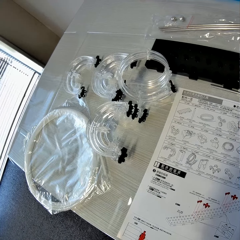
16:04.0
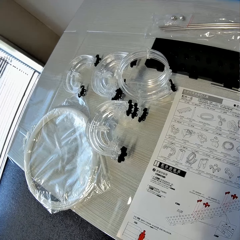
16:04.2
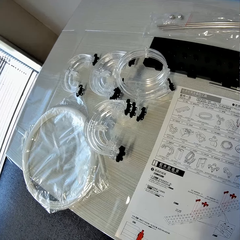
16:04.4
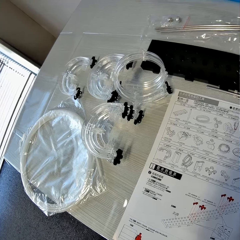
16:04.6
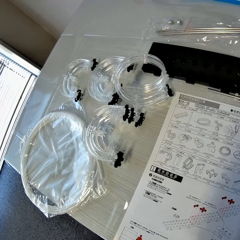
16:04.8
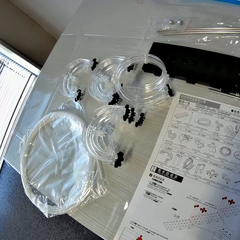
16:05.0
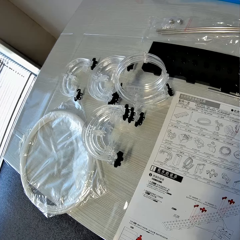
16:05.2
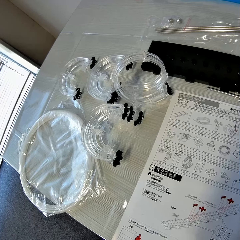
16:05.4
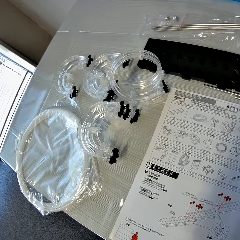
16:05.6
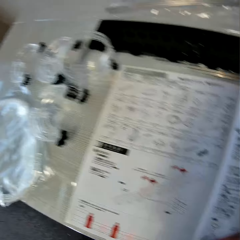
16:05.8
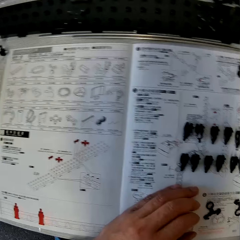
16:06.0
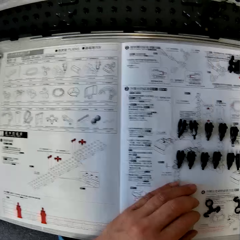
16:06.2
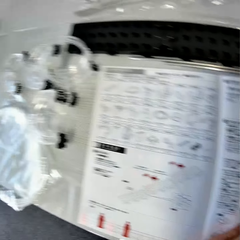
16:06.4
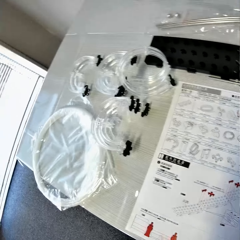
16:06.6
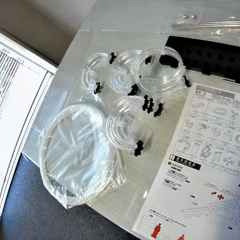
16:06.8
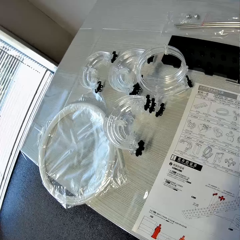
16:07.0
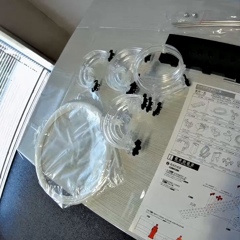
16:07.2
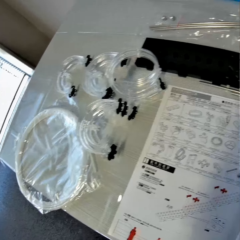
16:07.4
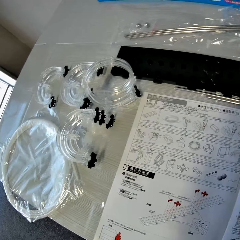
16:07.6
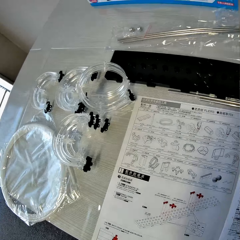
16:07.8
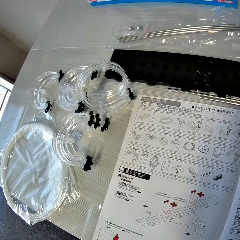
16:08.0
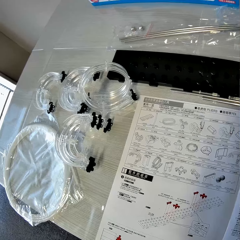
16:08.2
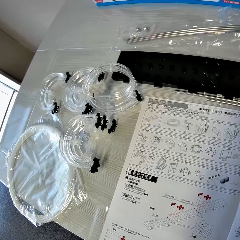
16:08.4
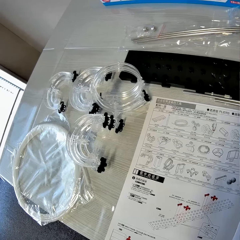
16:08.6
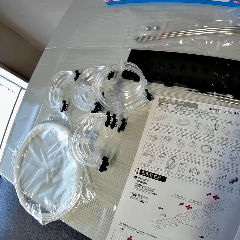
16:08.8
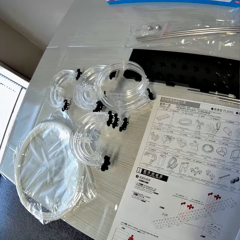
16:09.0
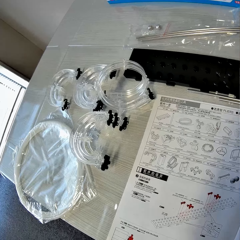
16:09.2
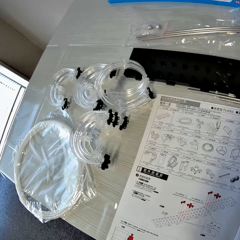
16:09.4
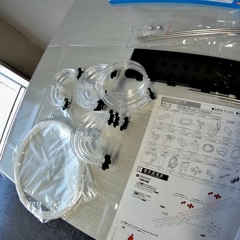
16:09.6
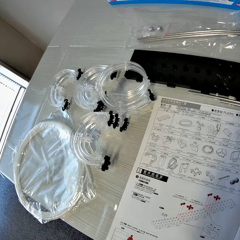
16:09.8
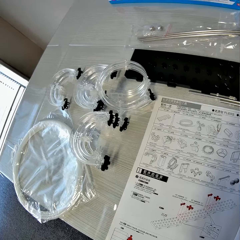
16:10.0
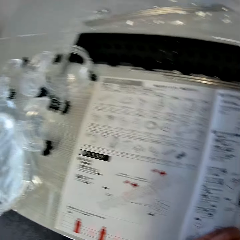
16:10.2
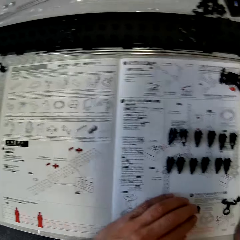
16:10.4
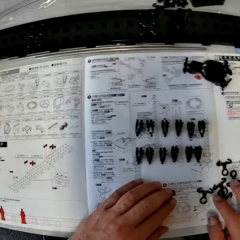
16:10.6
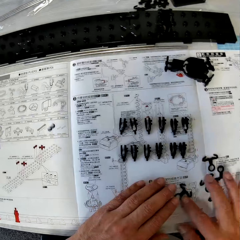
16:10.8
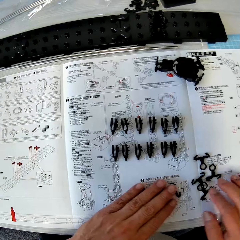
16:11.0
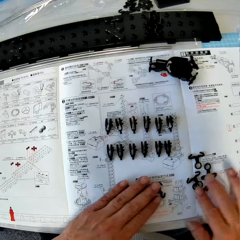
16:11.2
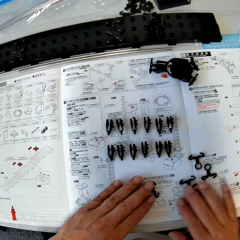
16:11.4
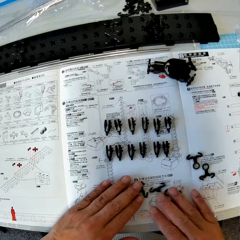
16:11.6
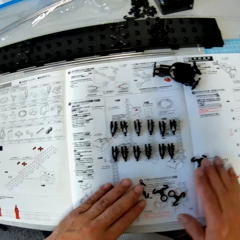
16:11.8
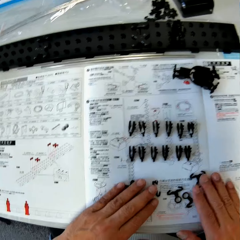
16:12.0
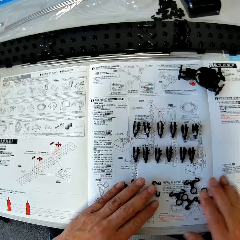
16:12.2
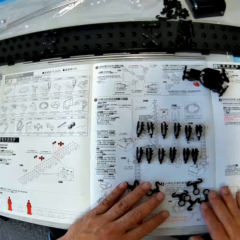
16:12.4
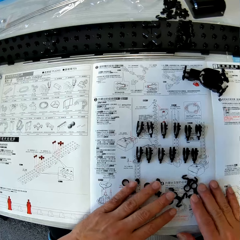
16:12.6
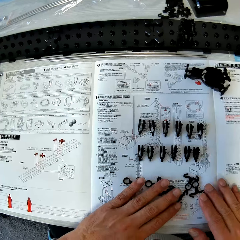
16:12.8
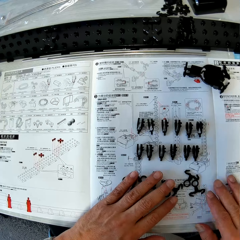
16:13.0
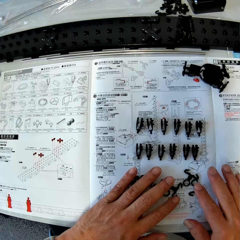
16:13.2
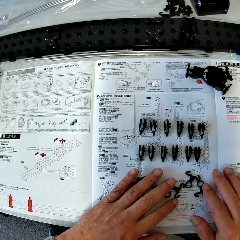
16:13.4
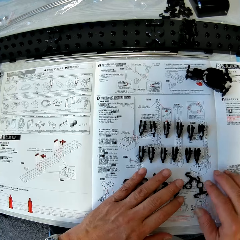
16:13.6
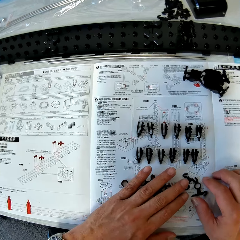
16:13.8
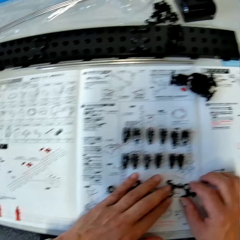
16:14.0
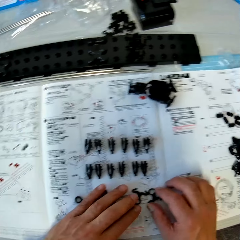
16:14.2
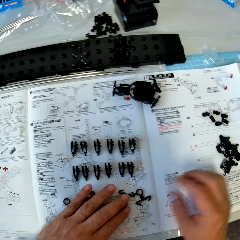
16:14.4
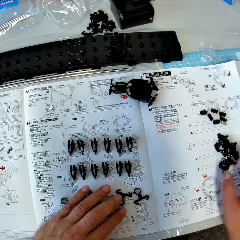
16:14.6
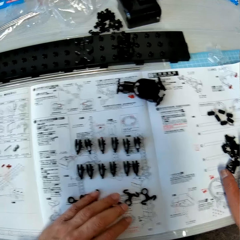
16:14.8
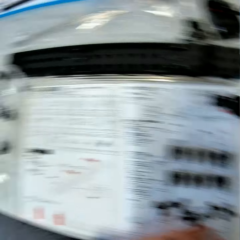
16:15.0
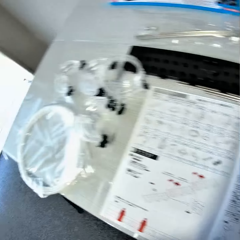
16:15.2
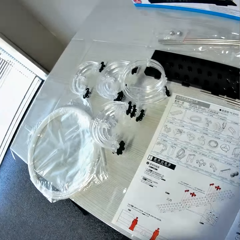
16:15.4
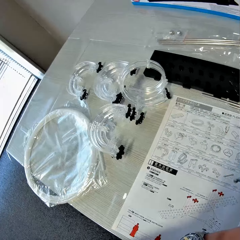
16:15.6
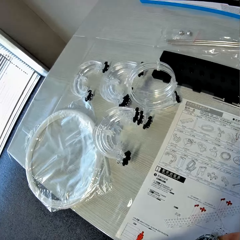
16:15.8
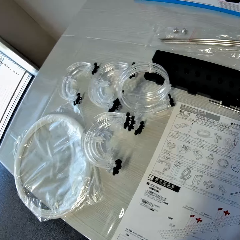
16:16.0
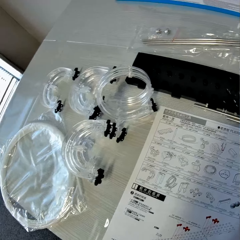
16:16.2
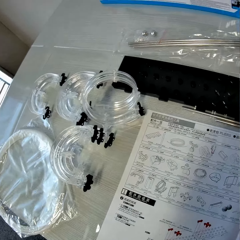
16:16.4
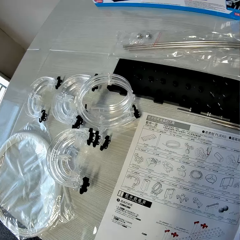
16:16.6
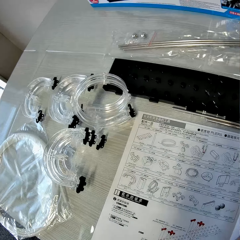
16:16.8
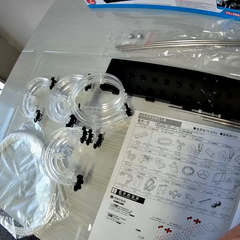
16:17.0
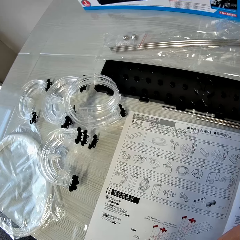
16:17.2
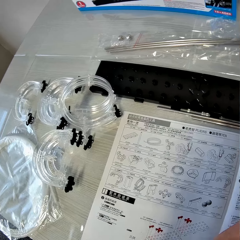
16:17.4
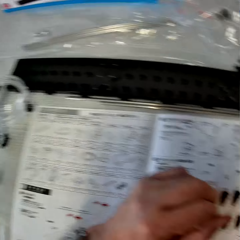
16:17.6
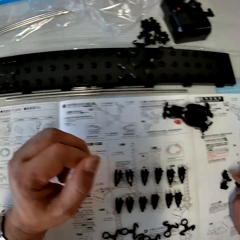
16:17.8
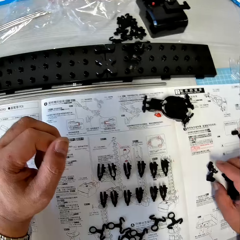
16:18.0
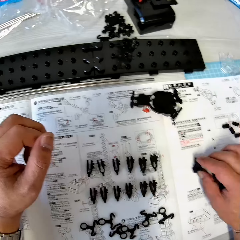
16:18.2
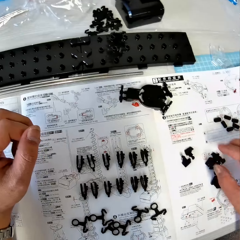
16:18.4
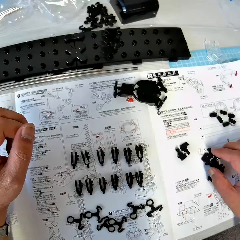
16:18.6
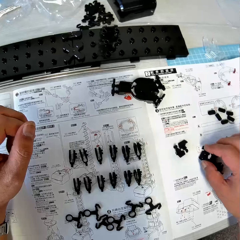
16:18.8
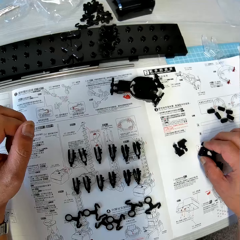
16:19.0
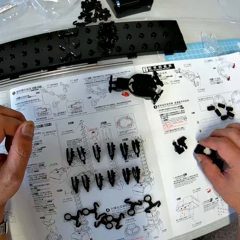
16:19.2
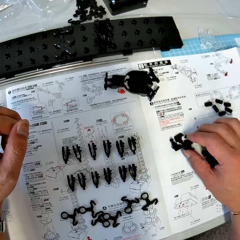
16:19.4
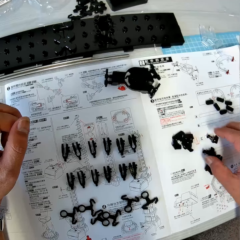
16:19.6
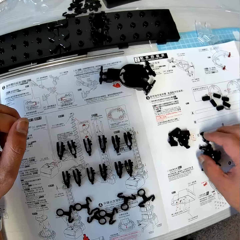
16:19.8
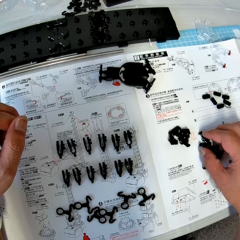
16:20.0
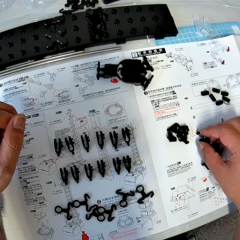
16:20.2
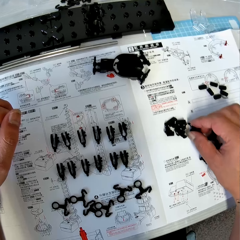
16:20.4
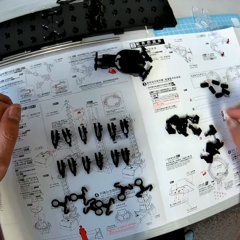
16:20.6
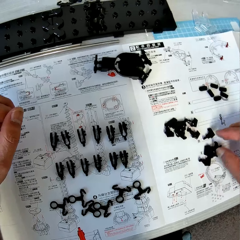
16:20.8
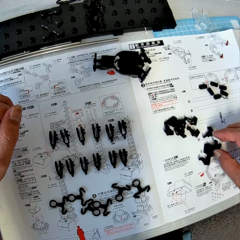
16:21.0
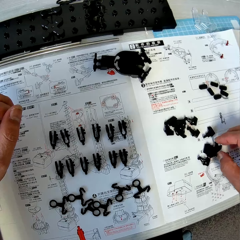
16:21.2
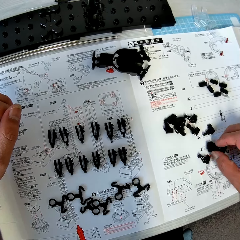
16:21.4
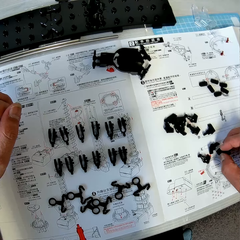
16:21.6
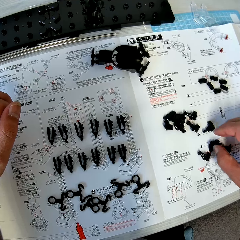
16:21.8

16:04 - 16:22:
The camera wearer places his hands on the table. He arranges the pieces of arm on the table. He arranges the pieces of arm wrench on the table. He looks at the drawings on the paper. He moves the arm wrenches.

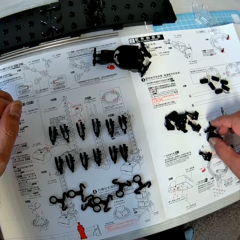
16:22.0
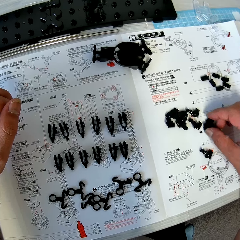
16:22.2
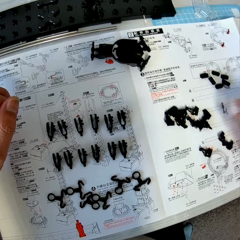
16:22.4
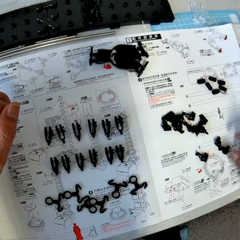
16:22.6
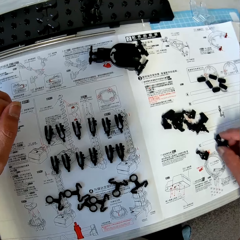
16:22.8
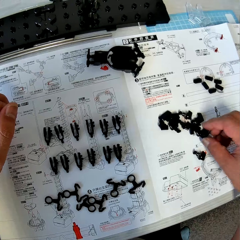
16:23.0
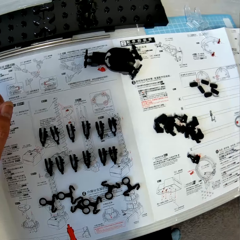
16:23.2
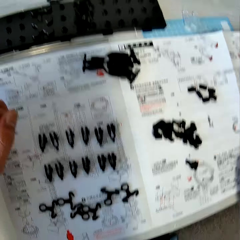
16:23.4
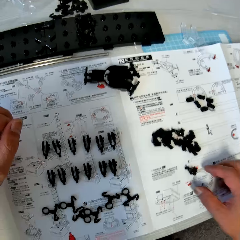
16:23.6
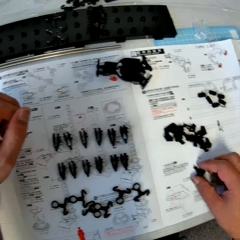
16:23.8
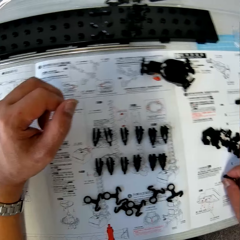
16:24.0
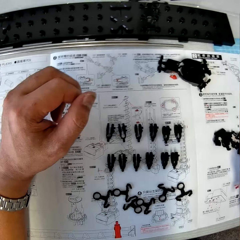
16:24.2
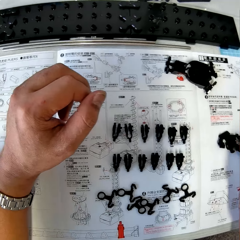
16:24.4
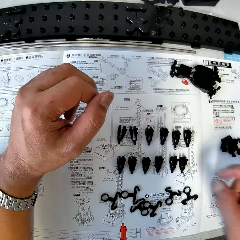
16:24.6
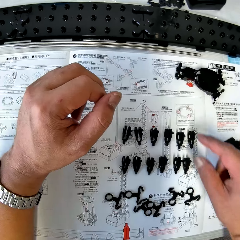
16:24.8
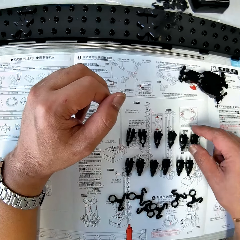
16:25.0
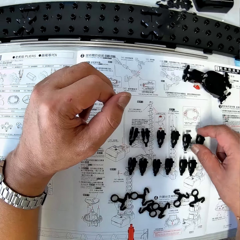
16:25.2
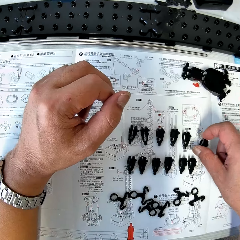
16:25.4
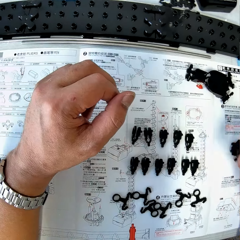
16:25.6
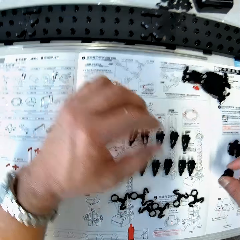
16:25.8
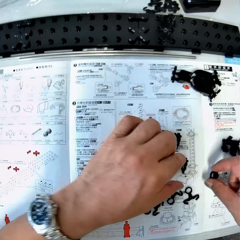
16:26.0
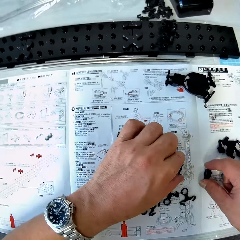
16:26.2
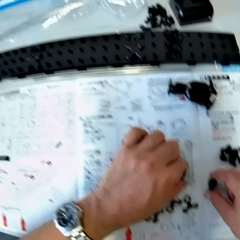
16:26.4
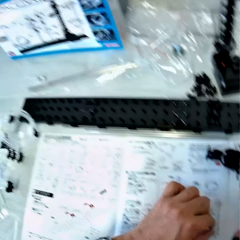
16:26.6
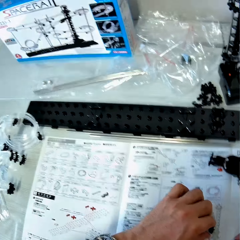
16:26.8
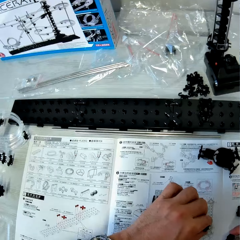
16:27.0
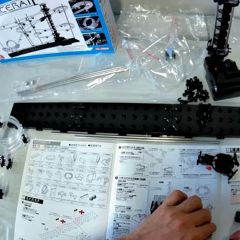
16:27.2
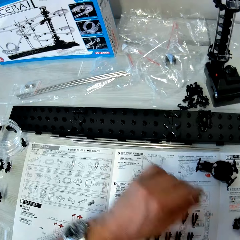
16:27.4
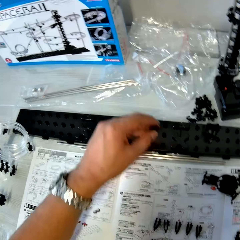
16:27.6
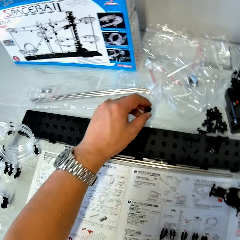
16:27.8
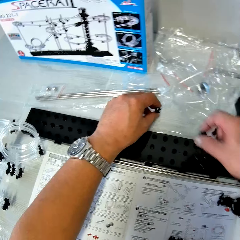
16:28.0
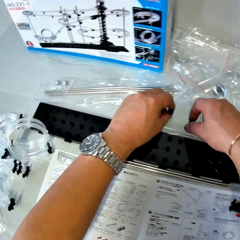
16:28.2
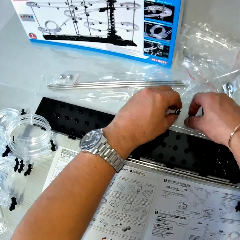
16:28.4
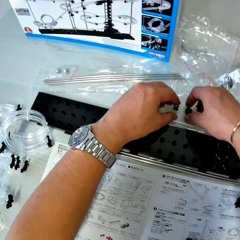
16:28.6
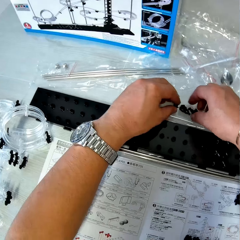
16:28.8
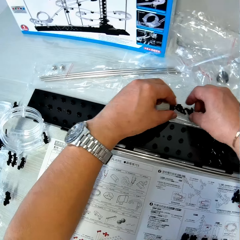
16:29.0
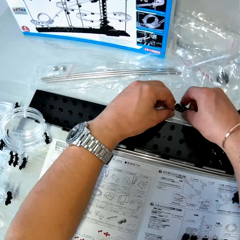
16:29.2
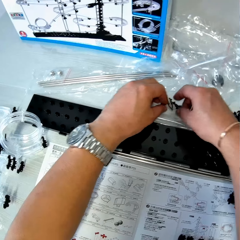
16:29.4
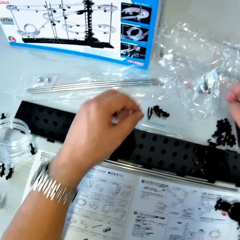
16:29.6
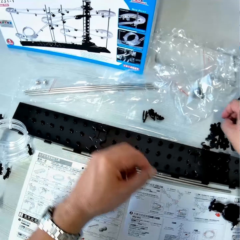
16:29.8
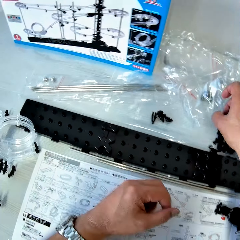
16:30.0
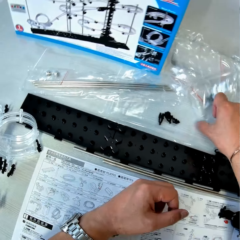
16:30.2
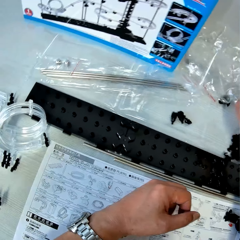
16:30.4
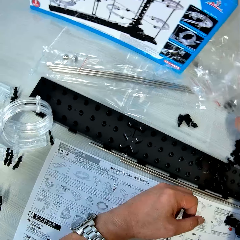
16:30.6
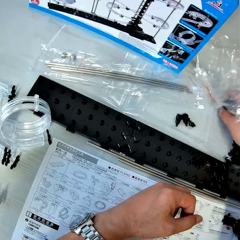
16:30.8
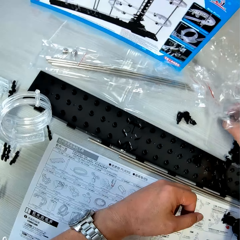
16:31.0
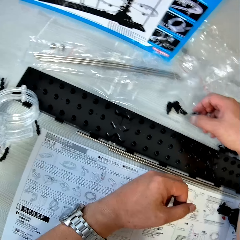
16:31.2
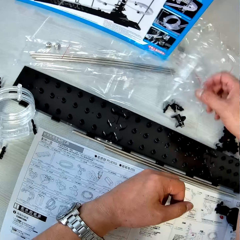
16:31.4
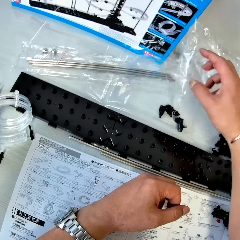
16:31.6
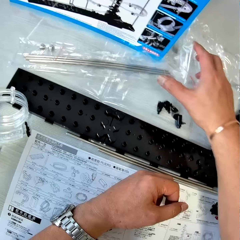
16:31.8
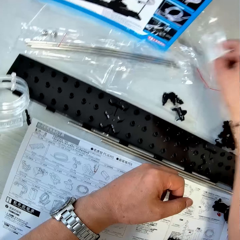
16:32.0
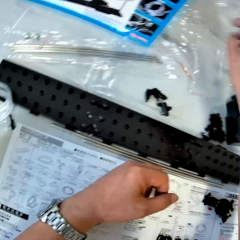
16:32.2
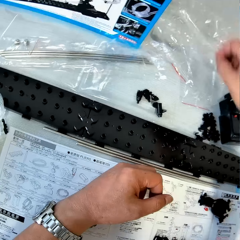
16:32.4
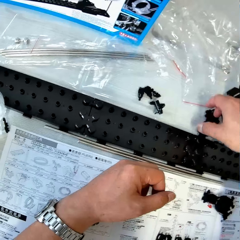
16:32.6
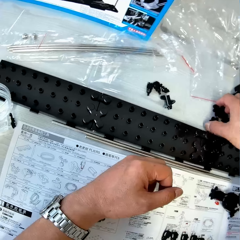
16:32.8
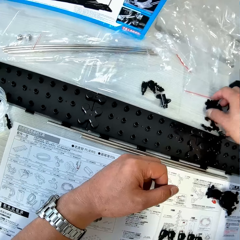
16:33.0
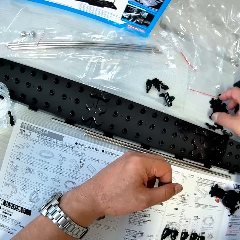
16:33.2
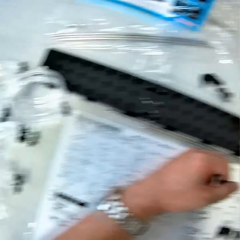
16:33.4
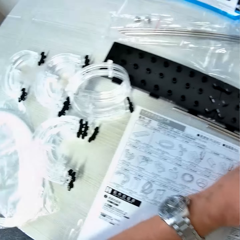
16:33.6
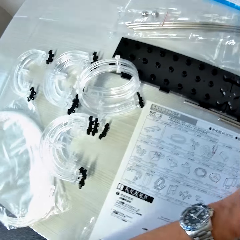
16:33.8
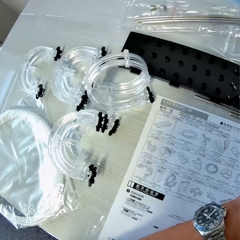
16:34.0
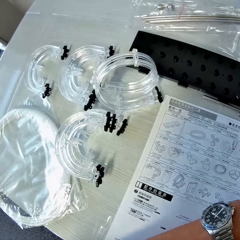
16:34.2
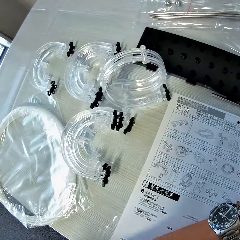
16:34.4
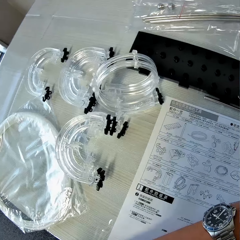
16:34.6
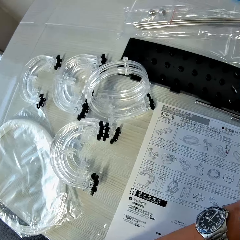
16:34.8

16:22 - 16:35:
The camera wearer picks up the arm wrench. He picks up some arm holders from the table. He moves the arm wrench and the arm holders away. He drops the arm holders on the table. He moves an elevator helix with his right hand on the table. He pushes the polythene. He moves the empty packs on the table with his right hand. He touches some rail stands on the table with his right hand.
